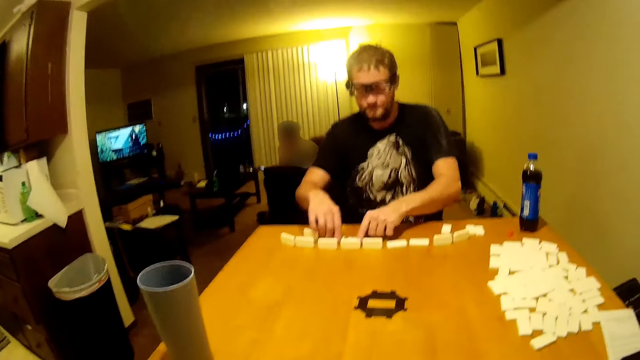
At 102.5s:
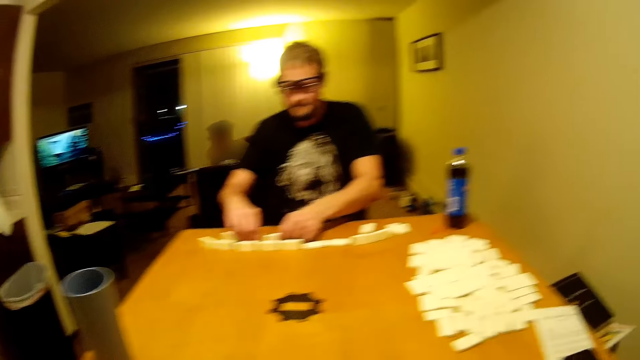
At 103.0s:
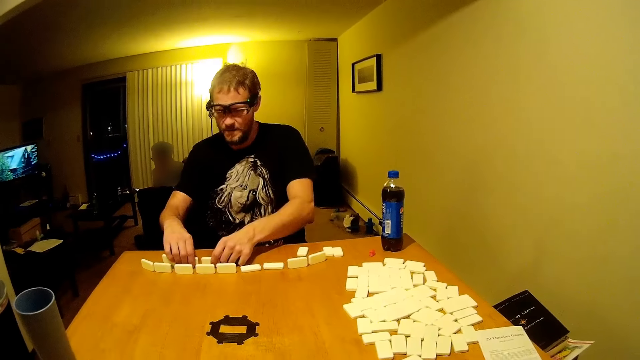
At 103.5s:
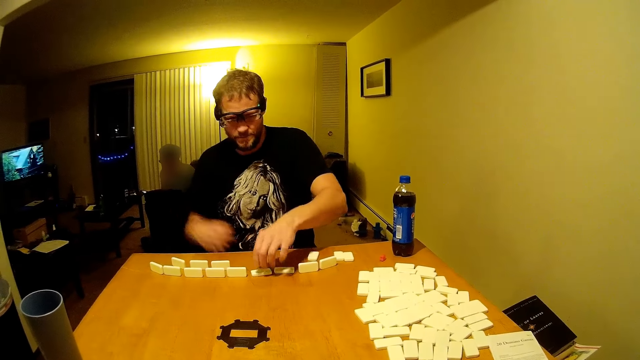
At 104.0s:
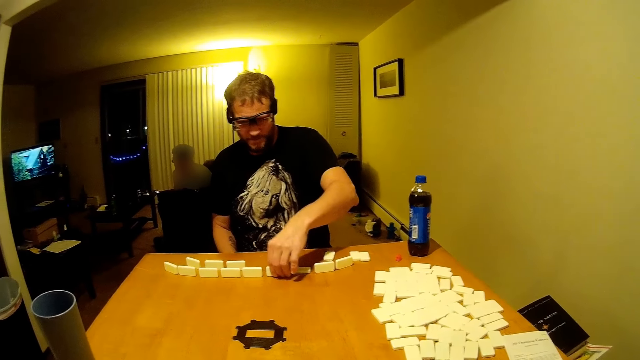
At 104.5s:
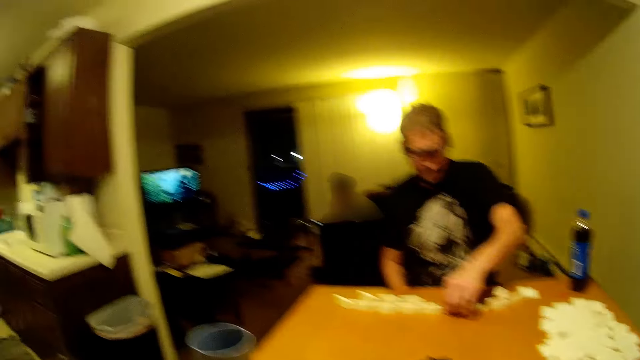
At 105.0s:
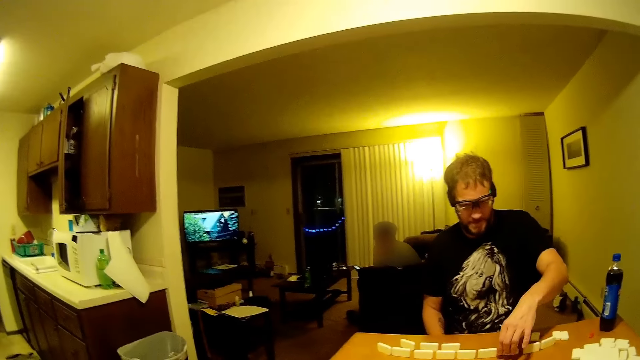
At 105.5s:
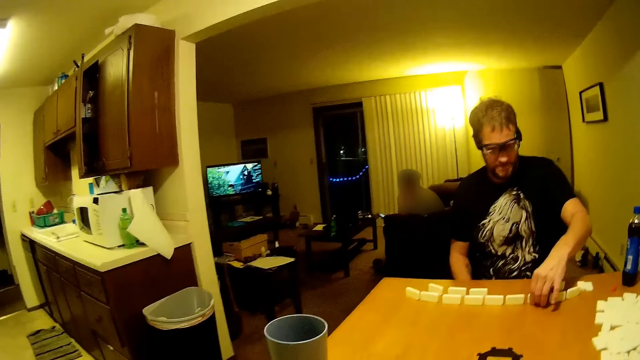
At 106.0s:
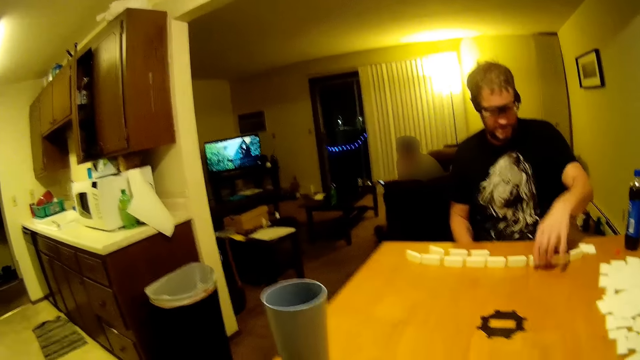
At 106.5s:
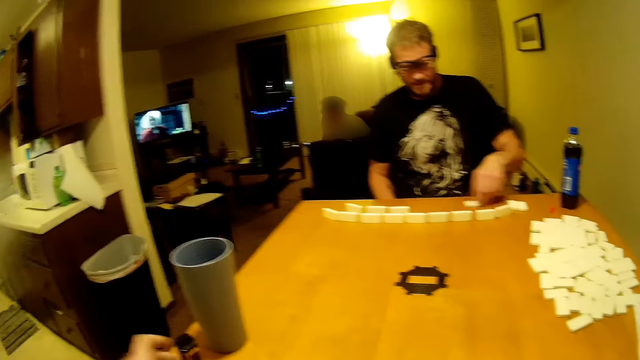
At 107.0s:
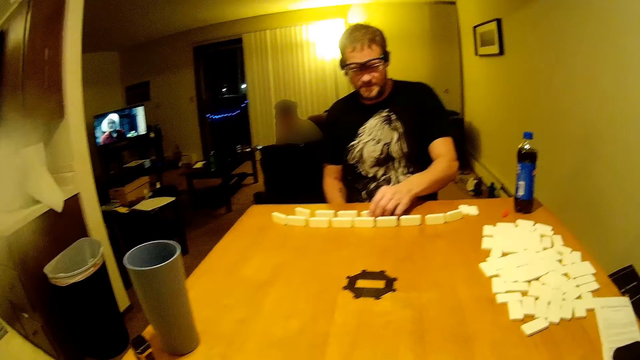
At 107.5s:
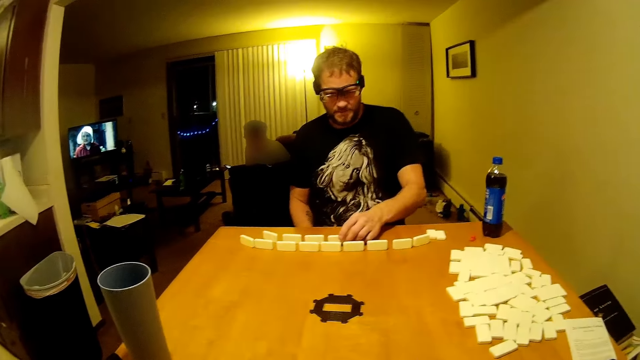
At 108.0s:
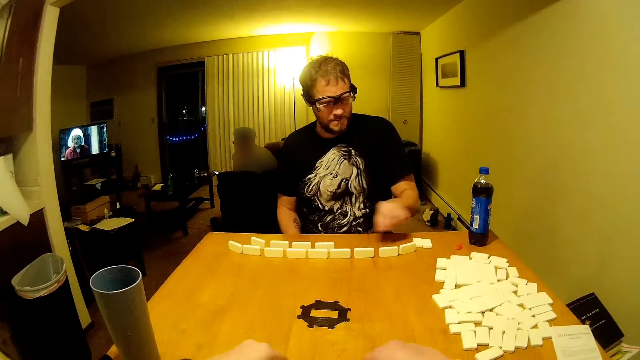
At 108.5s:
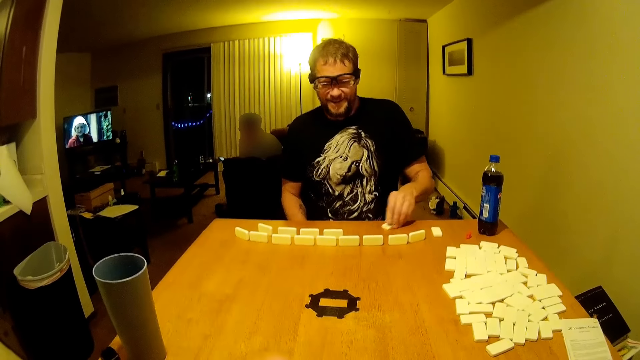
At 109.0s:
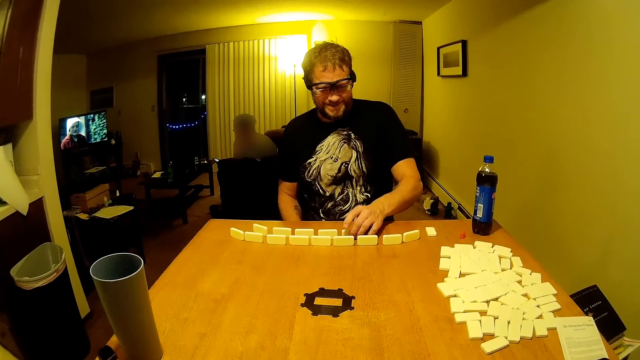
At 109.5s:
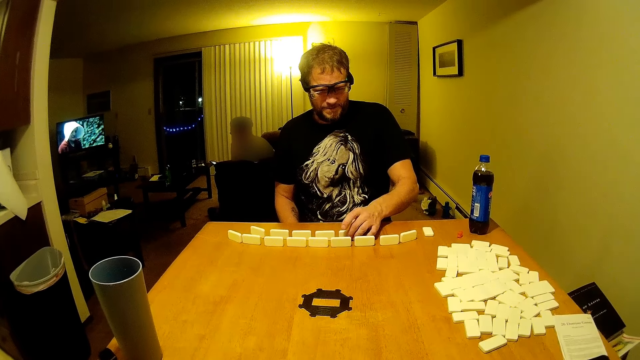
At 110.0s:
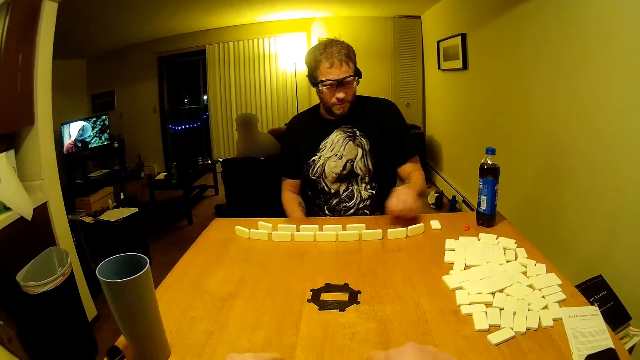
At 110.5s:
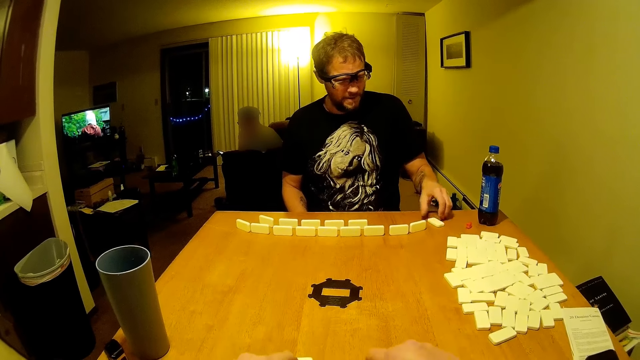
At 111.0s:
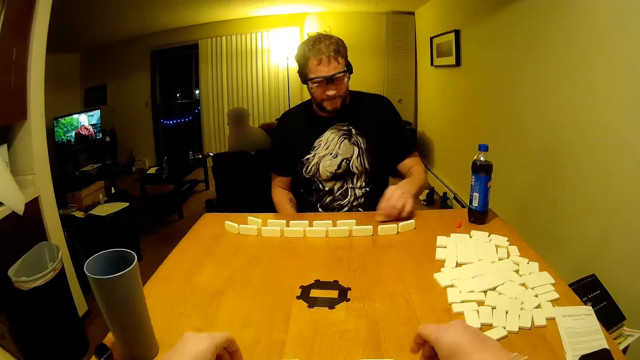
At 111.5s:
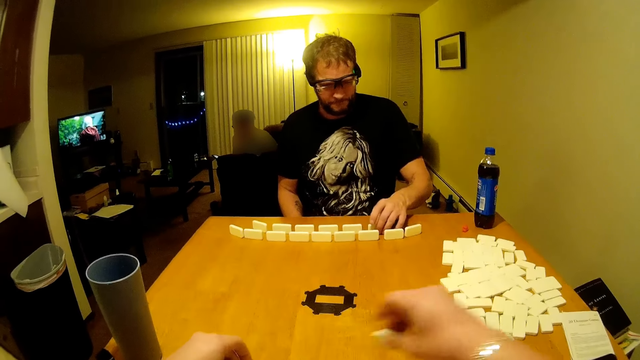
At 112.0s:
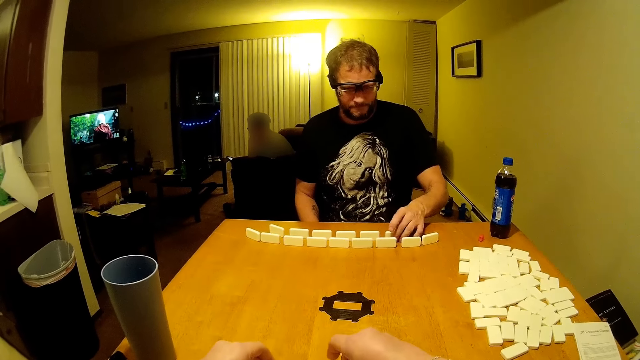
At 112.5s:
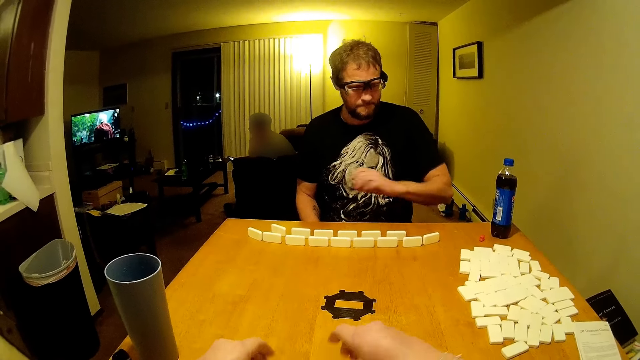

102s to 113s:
A man speaks. The camera wearer looks at the TV. The man arranges dominoes. The camera wearer arranges dominoes.

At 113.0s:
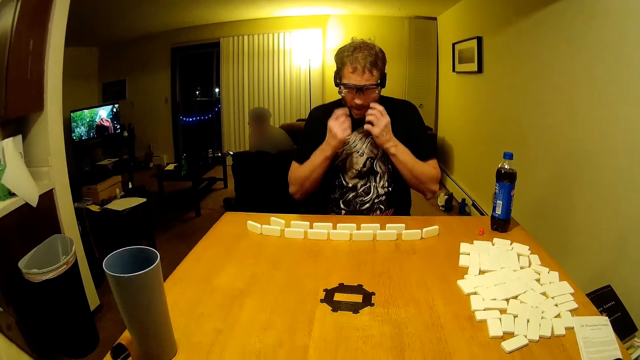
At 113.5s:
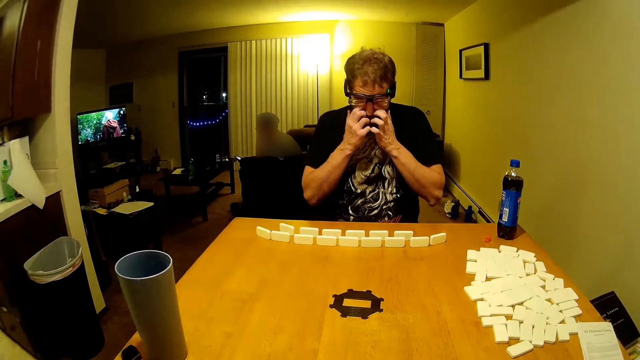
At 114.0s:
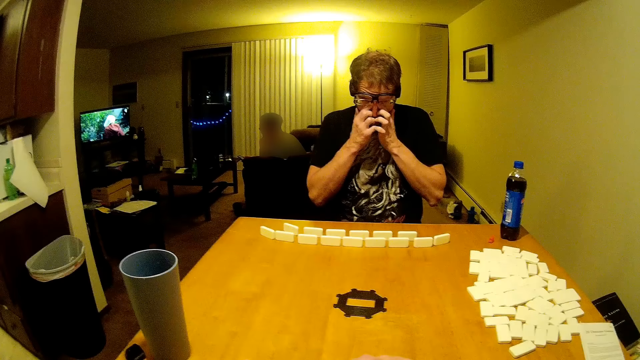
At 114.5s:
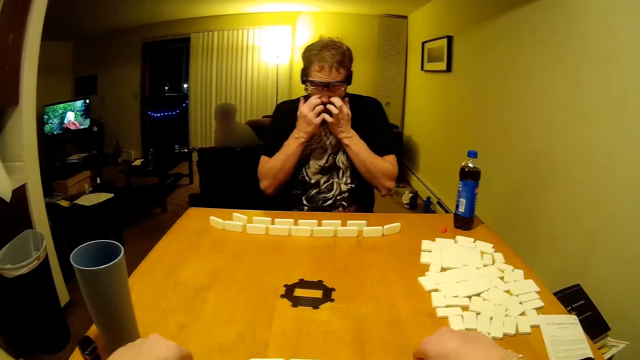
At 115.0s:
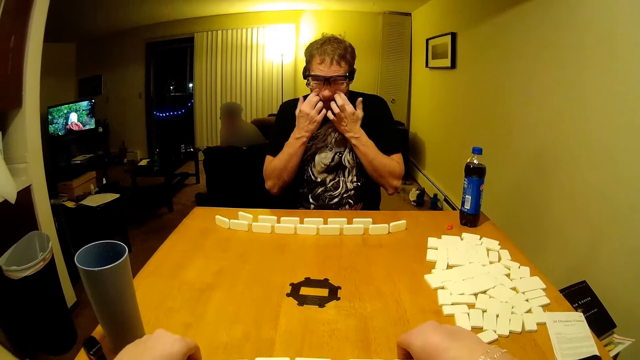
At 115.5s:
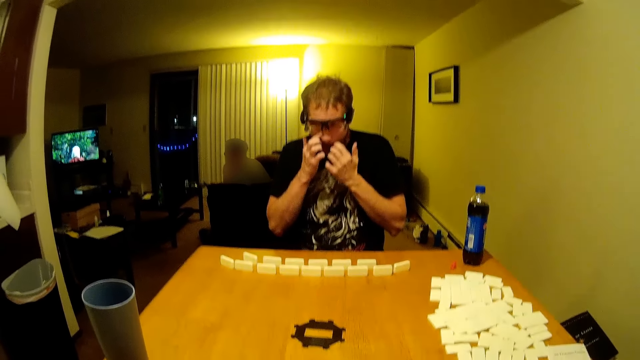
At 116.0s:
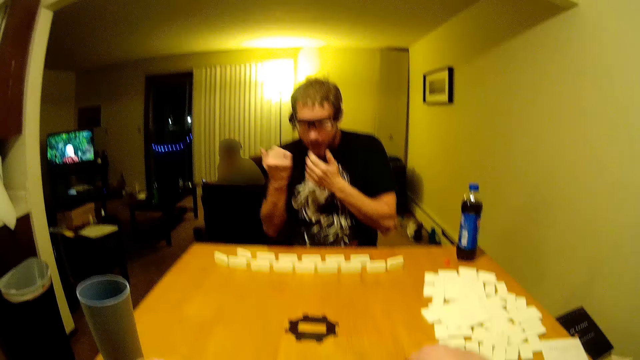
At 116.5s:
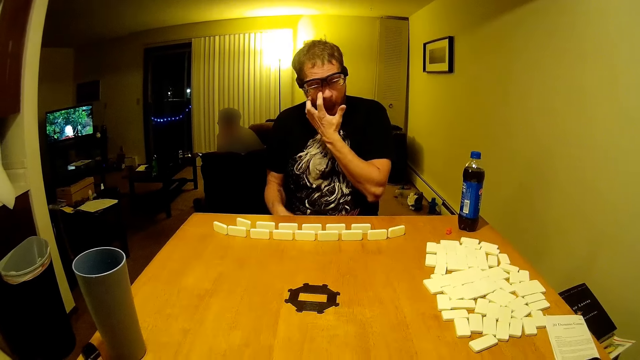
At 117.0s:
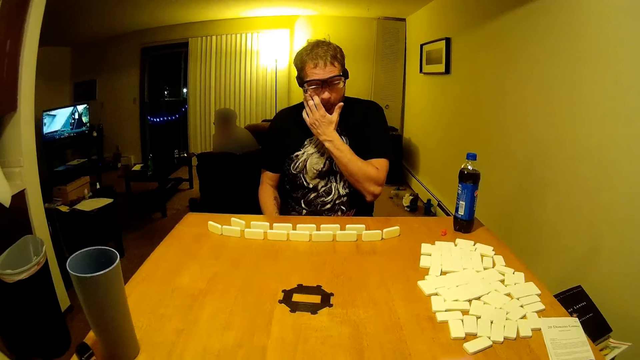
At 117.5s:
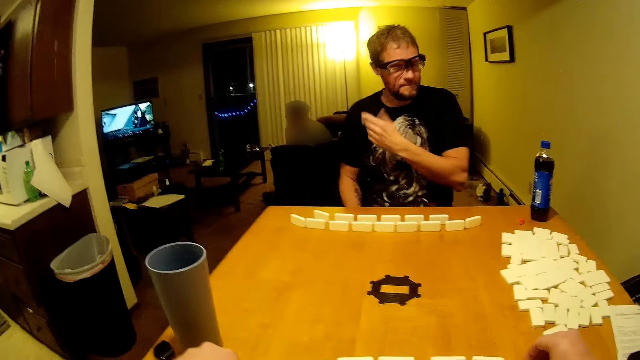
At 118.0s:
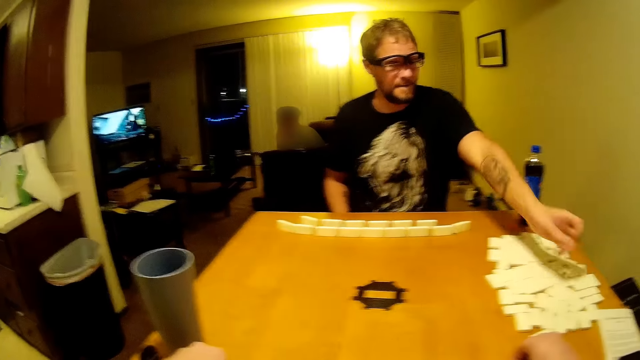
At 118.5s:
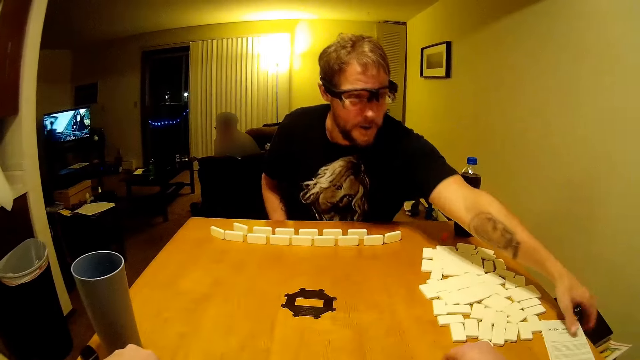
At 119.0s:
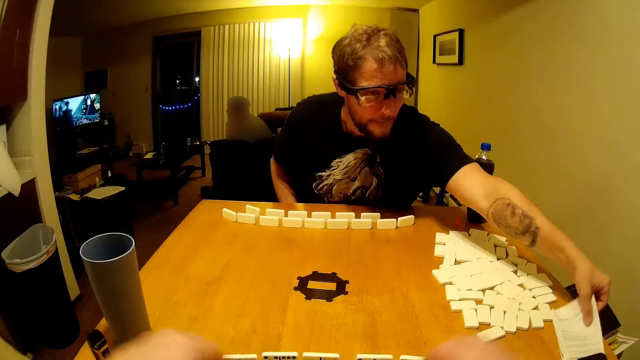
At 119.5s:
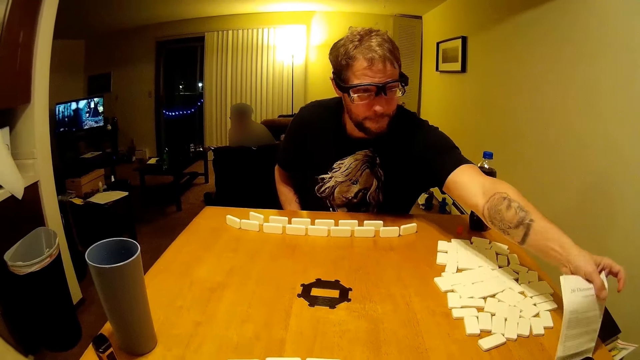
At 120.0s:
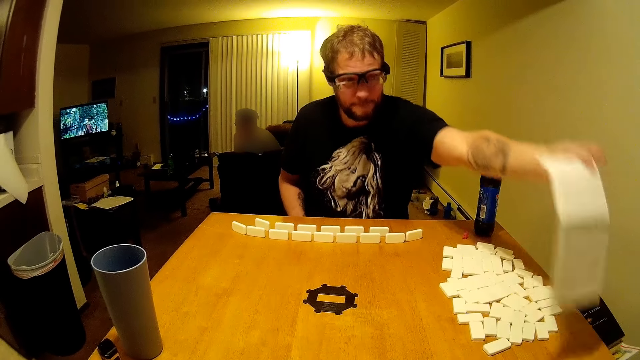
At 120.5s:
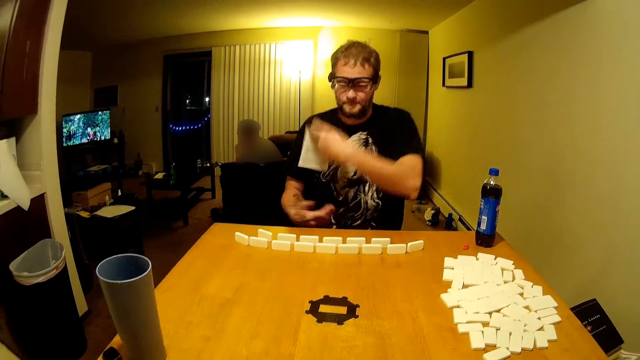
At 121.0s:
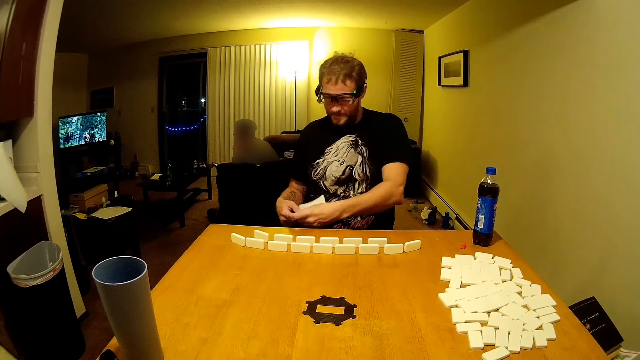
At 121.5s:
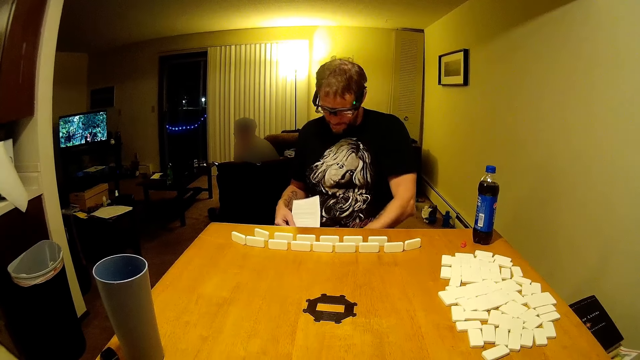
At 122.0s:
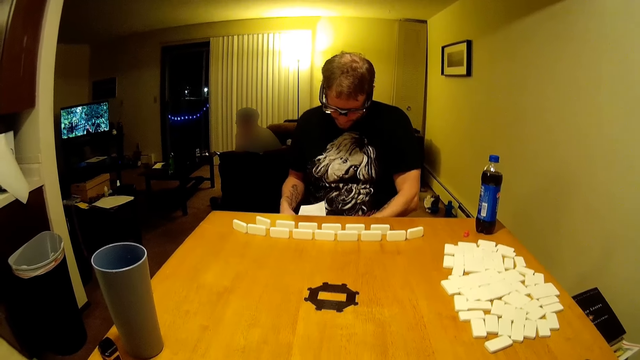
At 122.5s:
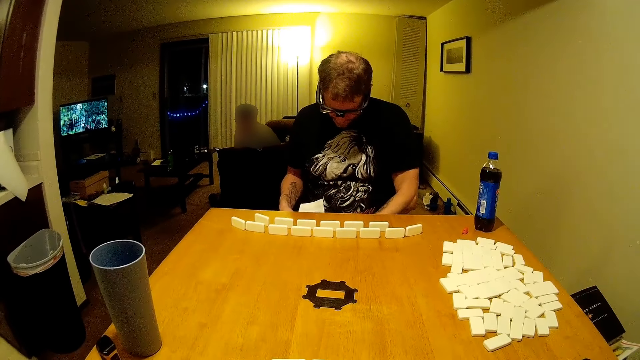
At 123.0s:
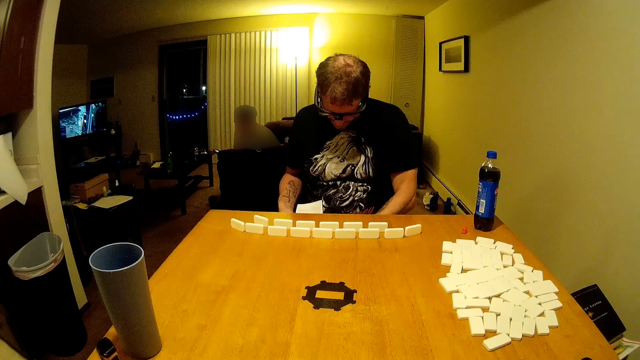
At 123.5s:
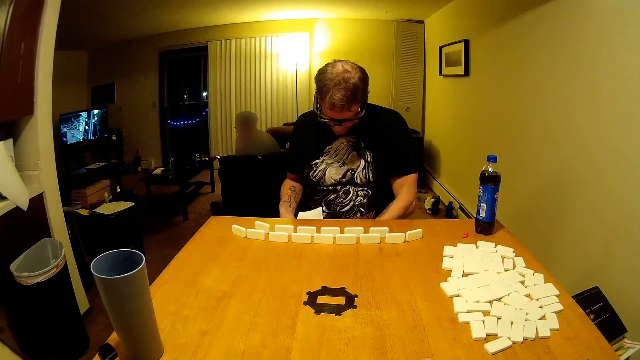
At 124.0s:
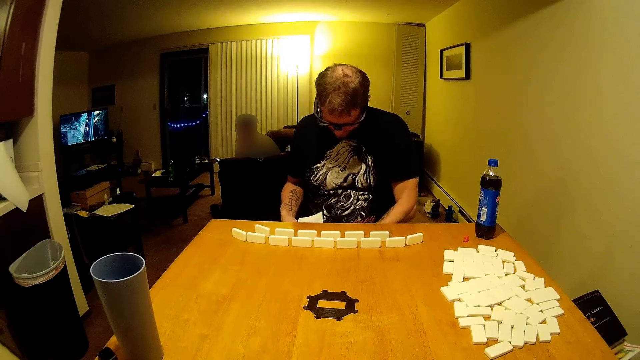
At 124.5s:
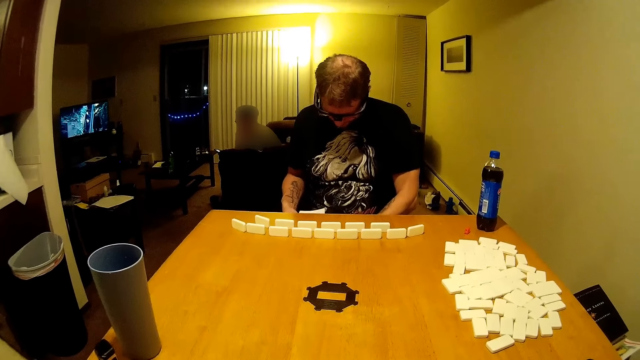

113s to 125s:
A man rubs his eyes. The man touches his face. The man picks up an instruction paper. The man reads the instruction.
